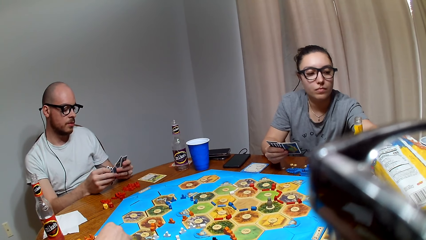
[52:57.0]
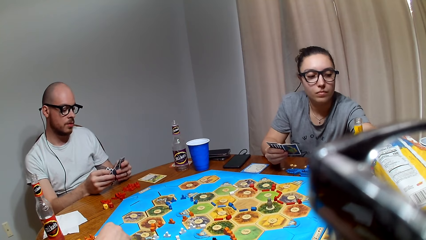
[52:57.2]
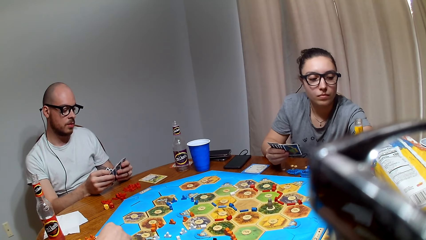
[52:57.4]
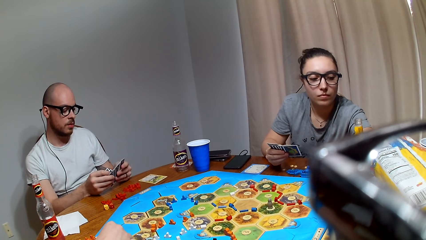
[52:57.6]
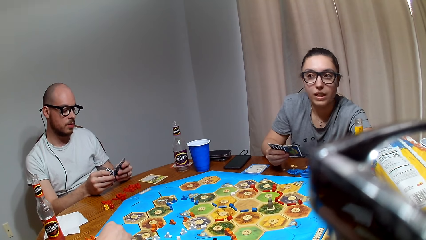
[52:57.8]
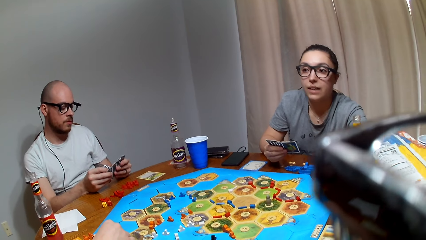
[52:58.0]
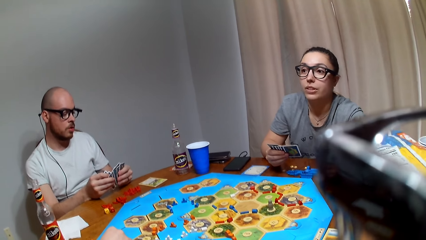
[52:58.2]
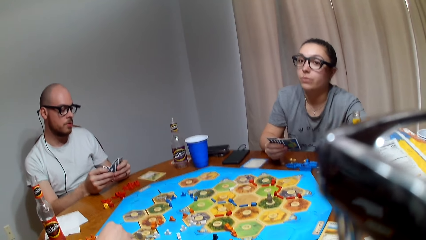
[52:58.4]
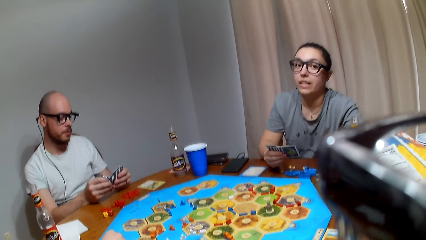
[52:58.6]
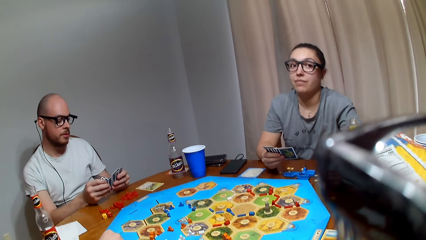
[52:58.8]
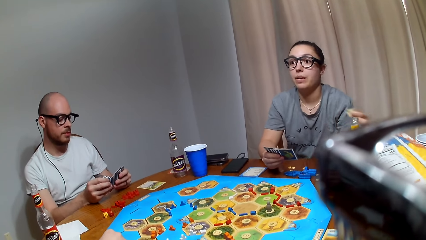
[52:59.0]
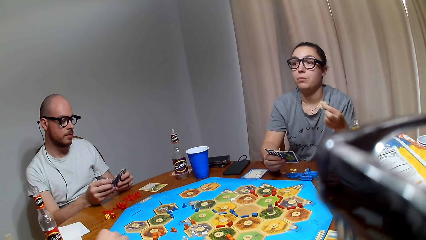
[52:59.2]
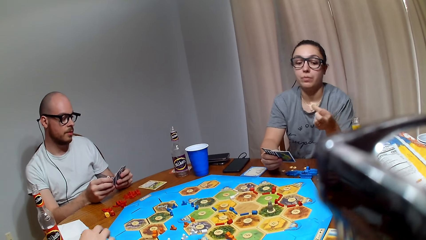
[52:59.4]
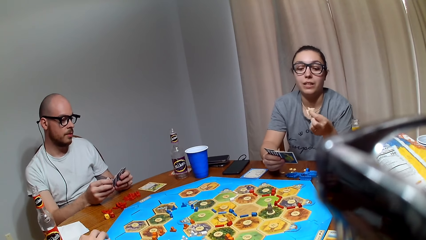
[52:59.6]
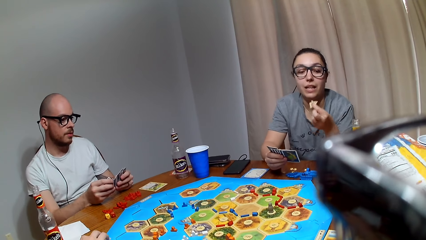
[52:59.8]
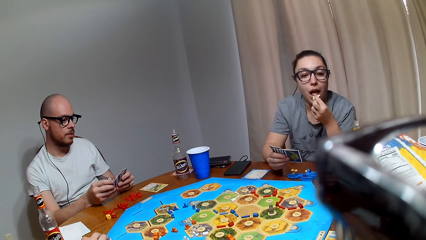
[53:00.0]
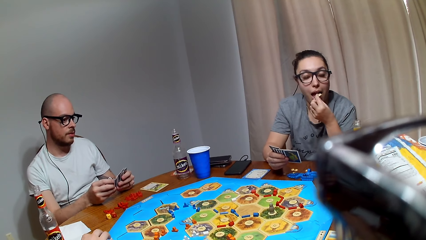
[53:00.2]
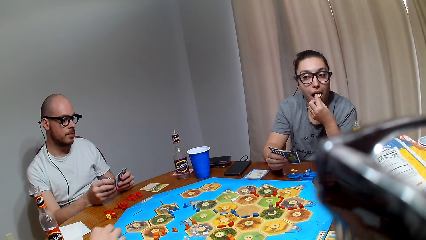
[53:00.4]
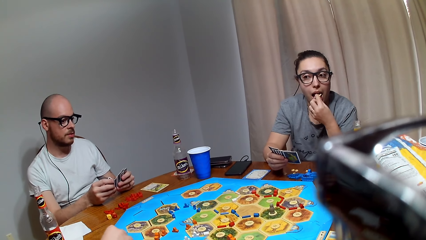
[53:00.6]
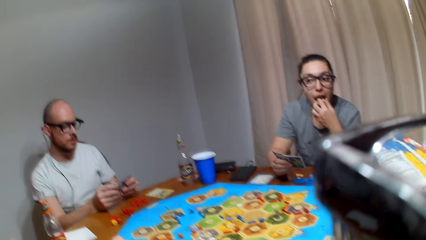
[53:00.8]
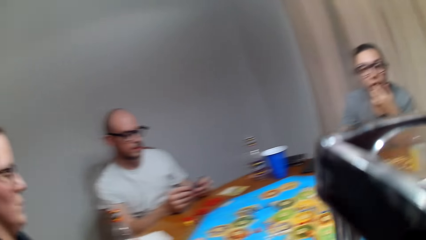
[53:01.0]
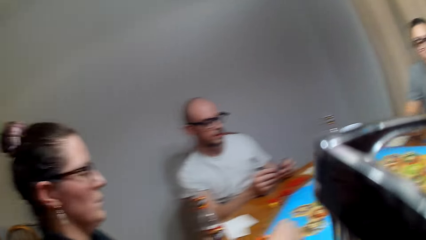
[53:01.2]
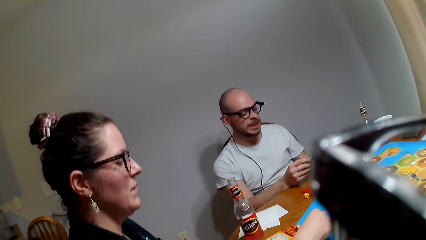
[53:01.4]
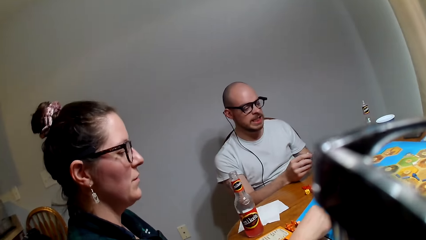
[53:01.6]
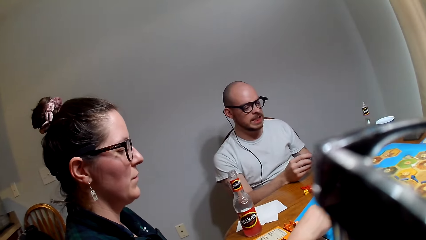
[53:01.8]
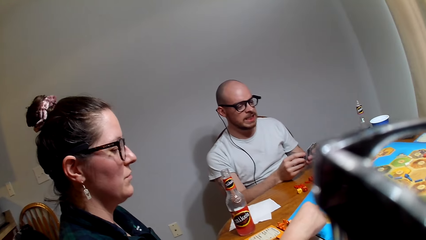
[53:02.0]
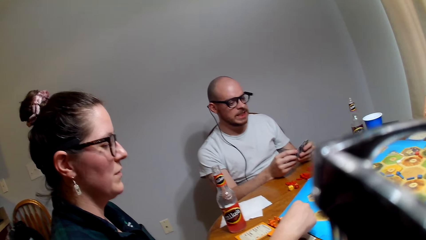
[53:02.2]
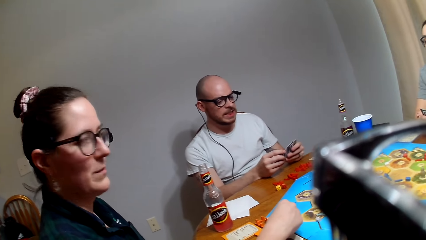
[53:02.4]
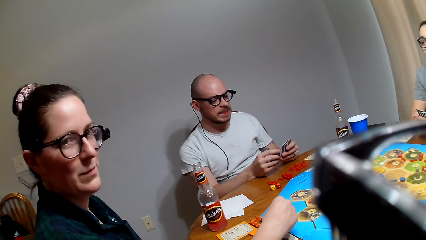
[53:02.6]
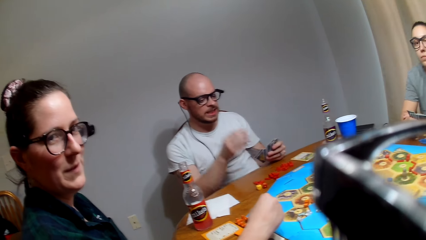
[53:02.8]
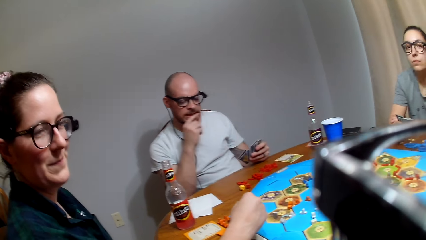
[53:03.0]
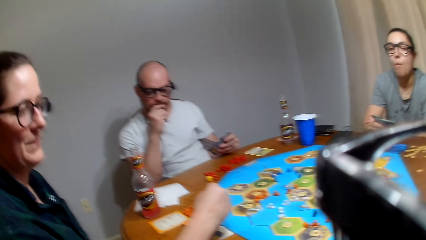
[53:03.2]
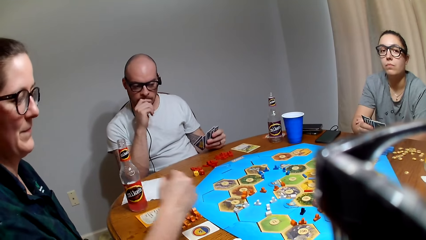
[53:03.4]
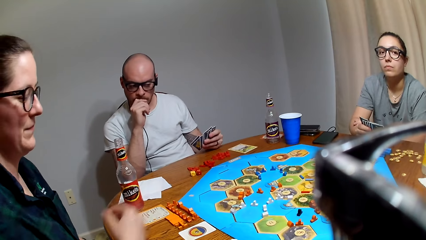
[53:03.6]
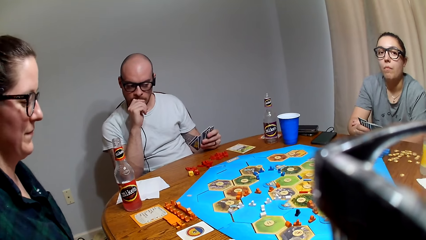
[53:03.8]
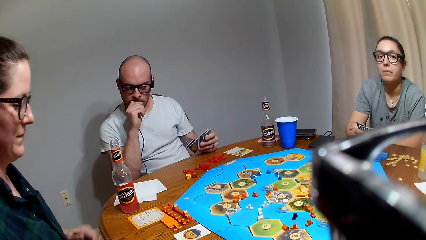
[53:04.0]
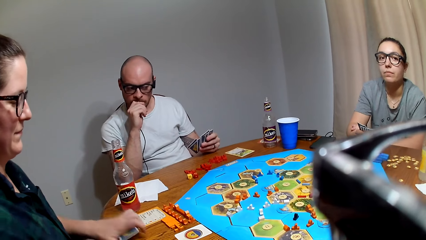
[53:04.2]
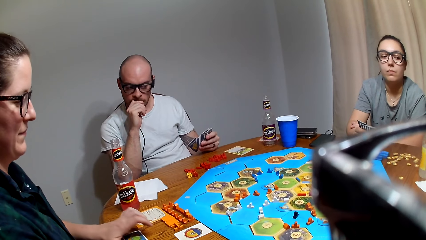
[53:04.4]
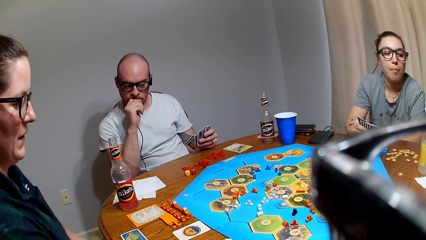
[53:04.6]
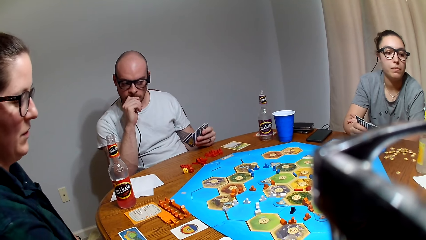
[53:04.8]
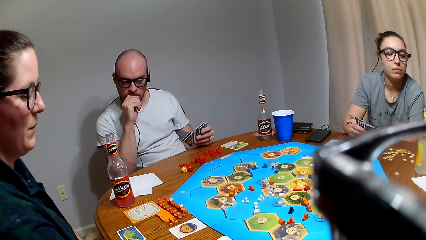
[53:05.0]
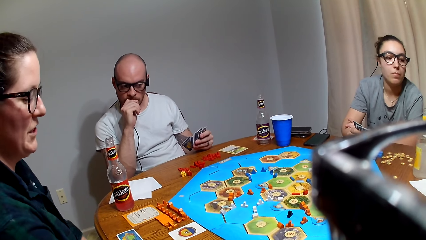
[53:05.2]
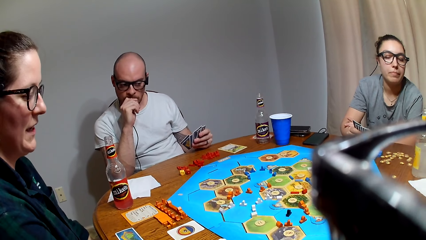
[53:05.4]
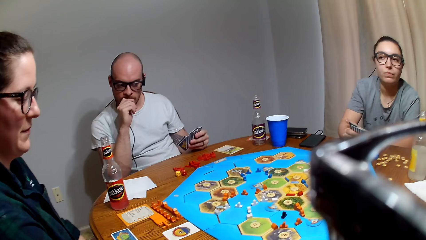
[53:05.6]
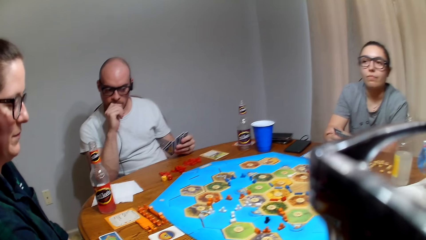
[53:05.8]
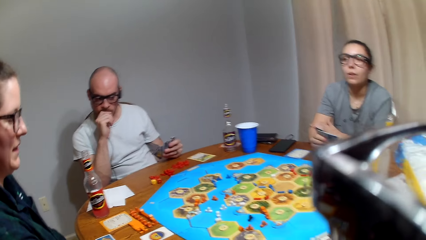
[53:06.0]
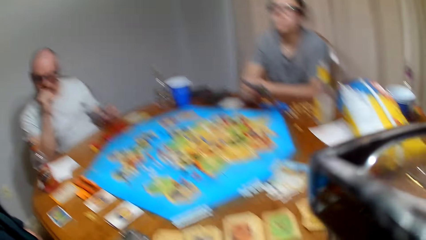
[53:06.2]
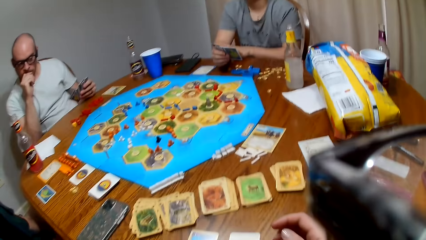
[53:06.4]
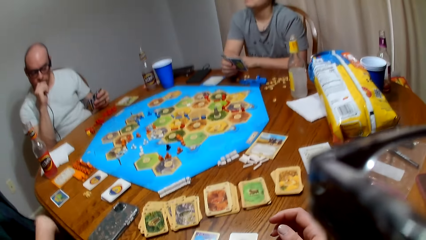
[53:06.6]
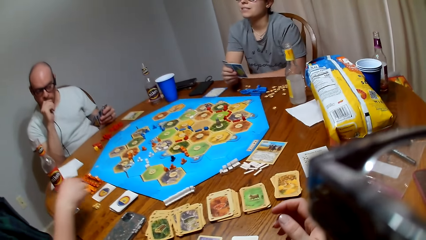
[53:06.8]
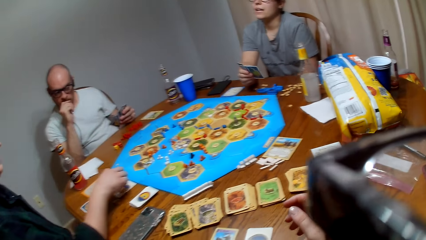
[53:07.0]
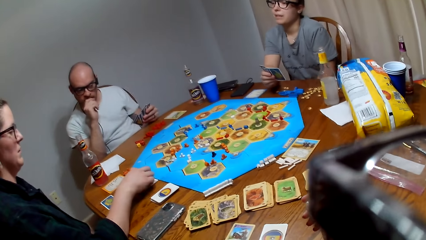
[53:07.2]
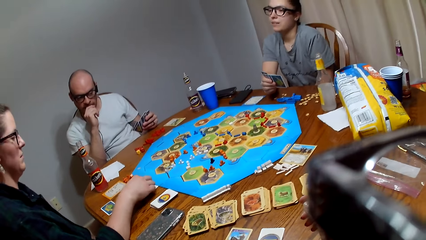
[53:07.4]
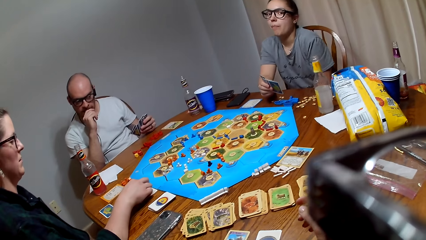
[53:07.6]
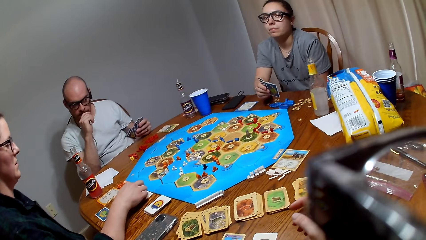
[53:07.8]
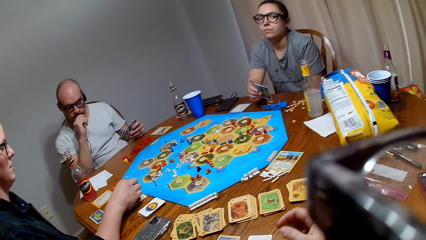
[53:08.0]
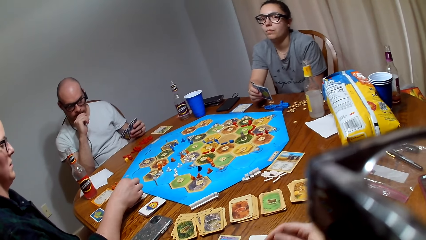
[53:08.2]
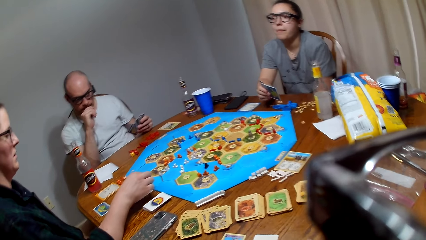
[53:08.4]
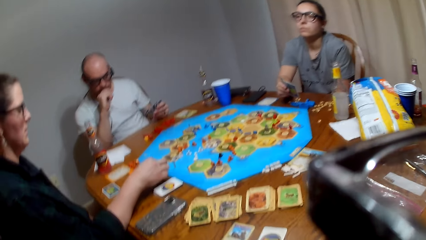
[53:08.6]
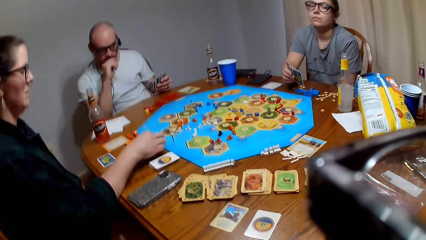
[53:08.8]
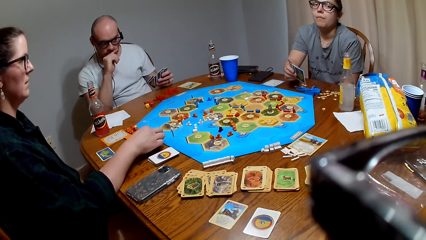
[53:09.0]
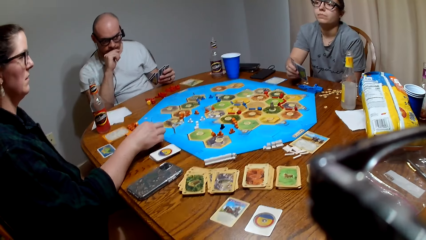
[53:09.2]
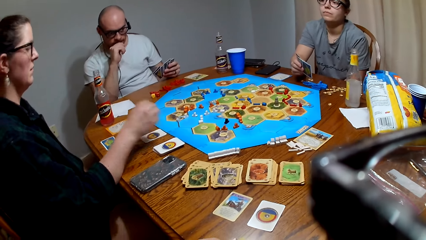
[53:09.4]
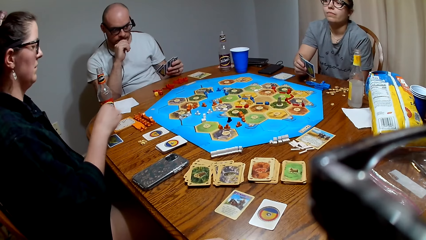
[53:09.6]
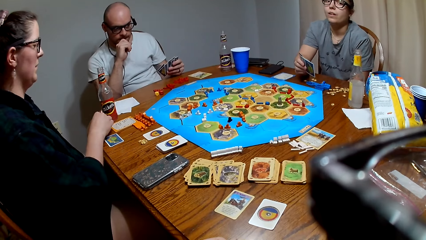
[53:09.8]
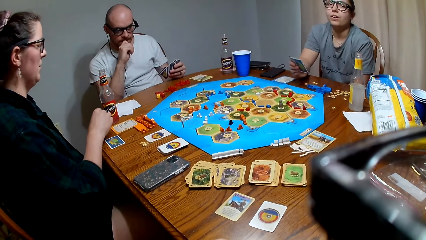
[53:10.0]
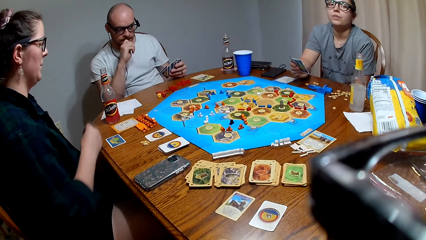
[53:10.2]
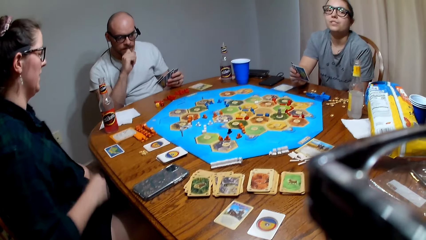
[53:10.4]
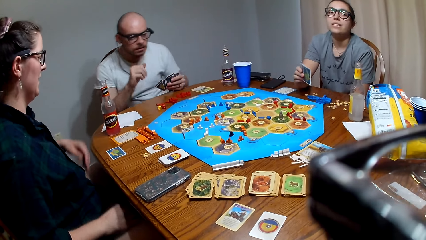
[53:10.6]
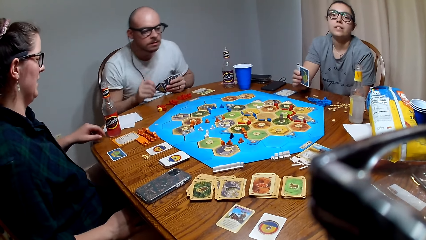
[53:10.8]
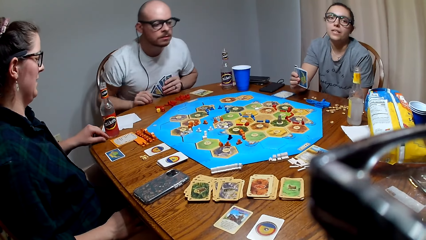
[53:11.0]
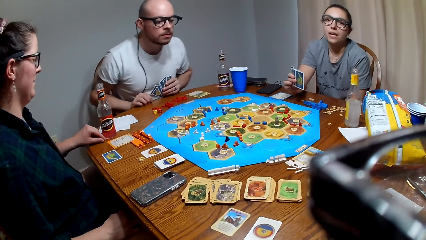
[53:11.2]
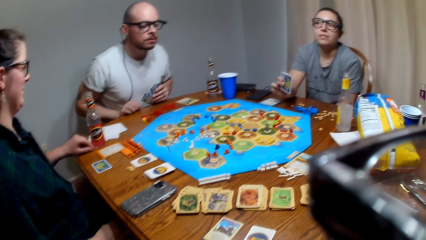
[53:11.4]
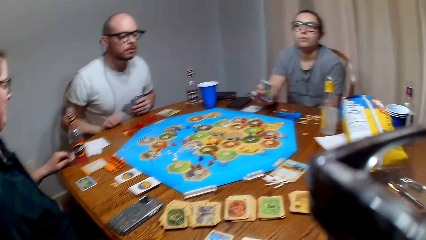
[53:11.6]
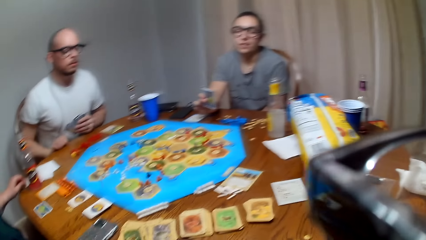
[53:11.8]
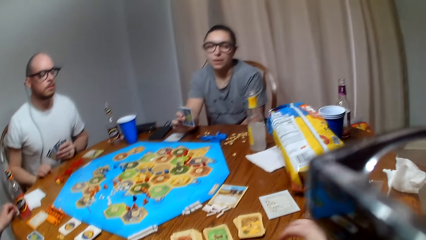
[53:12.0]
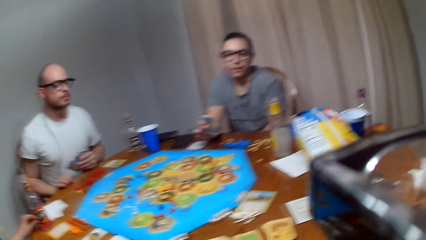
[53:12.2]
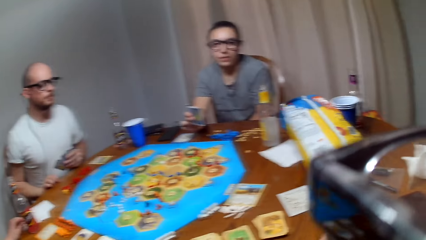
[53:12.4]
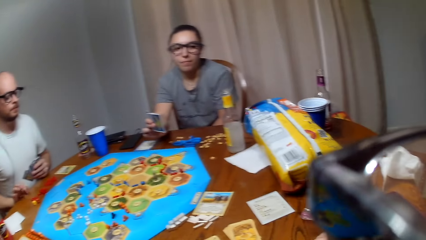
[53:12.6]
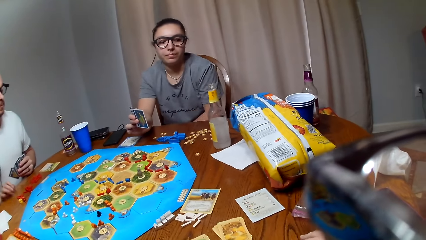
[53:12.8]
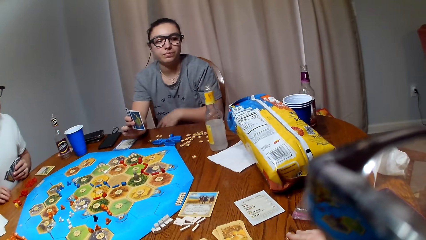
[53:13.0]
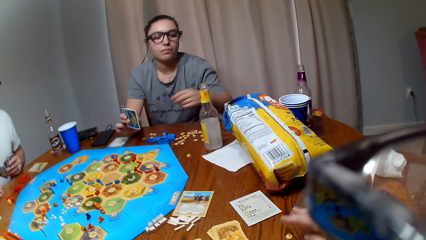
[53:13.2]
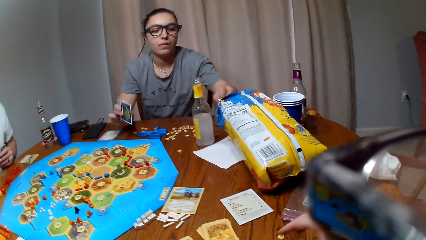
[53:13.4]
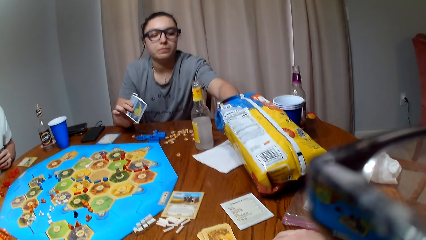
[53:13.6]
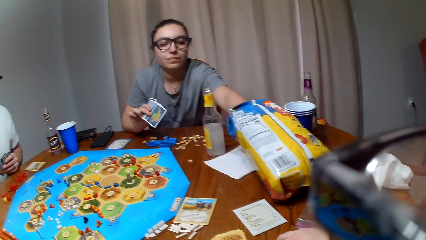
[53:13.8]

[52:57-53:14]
A lady picks snacks from the paper bag. The lady eats the snack. The camera wearer talks with another lady.
